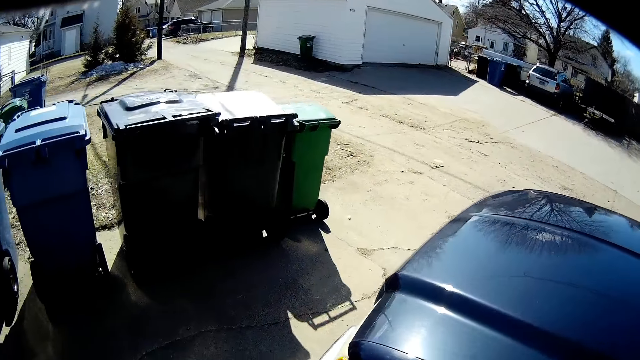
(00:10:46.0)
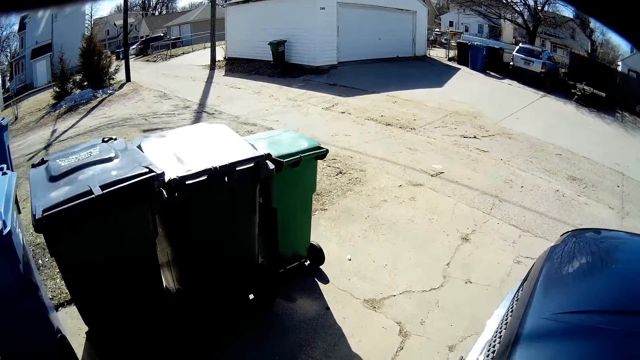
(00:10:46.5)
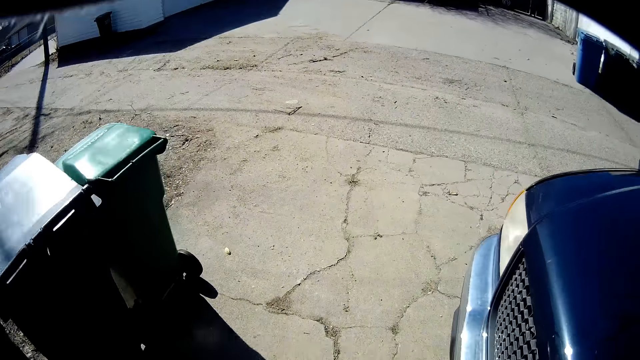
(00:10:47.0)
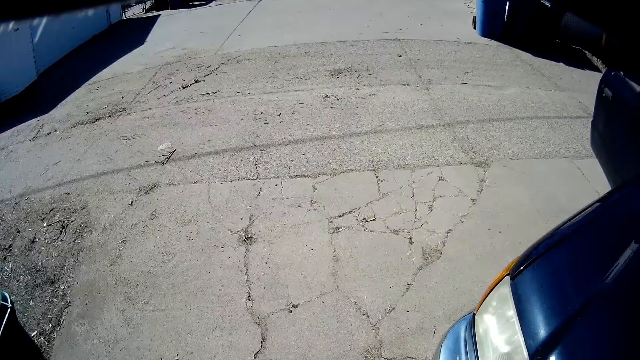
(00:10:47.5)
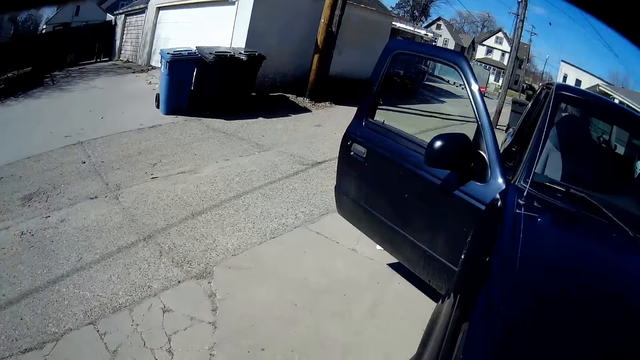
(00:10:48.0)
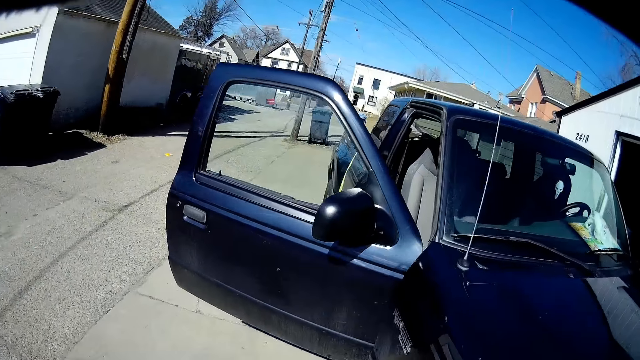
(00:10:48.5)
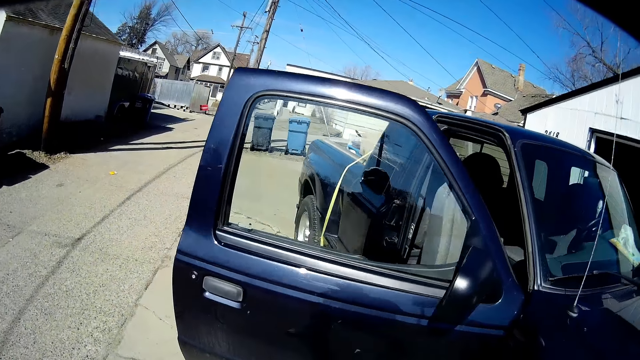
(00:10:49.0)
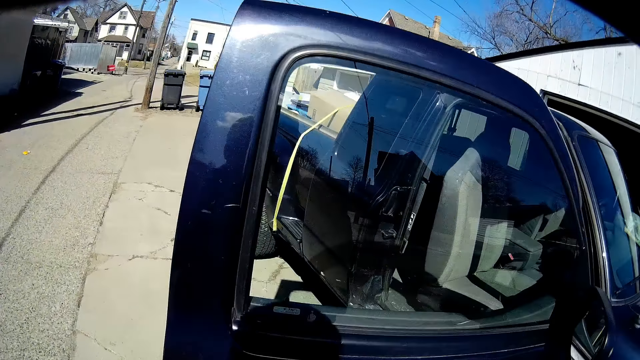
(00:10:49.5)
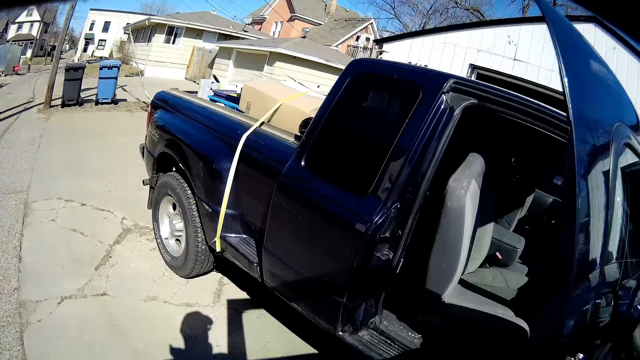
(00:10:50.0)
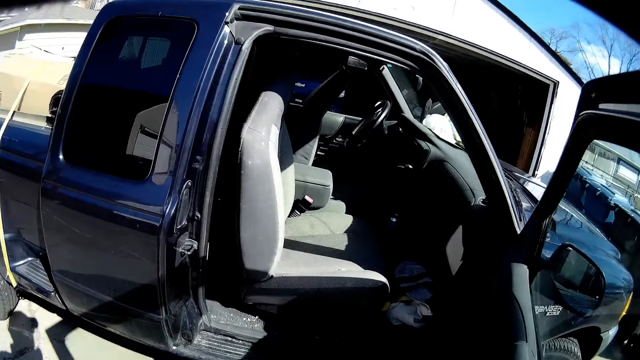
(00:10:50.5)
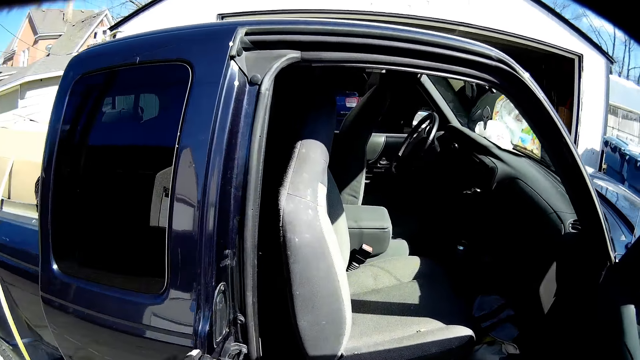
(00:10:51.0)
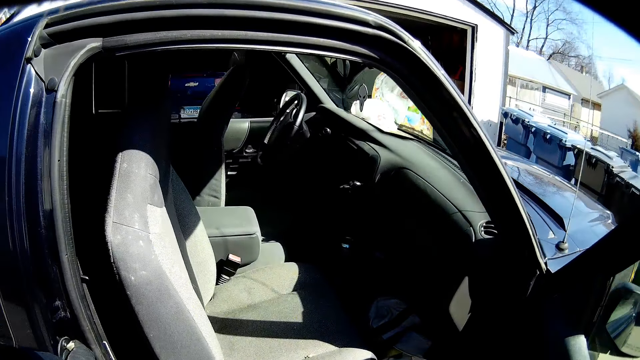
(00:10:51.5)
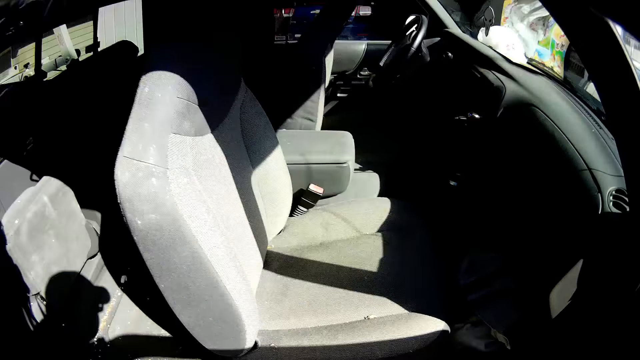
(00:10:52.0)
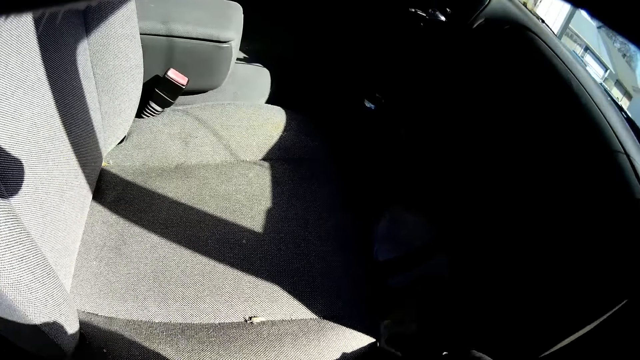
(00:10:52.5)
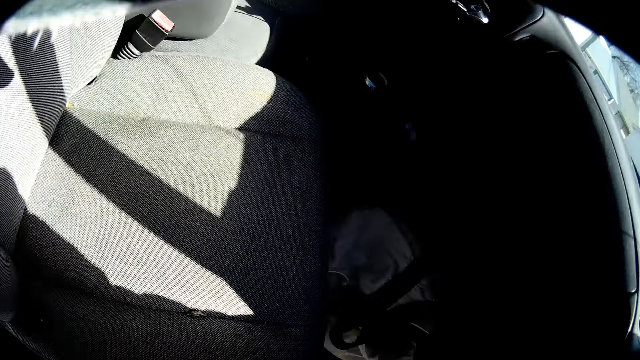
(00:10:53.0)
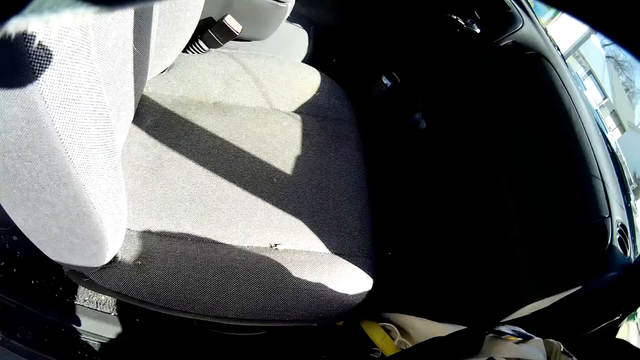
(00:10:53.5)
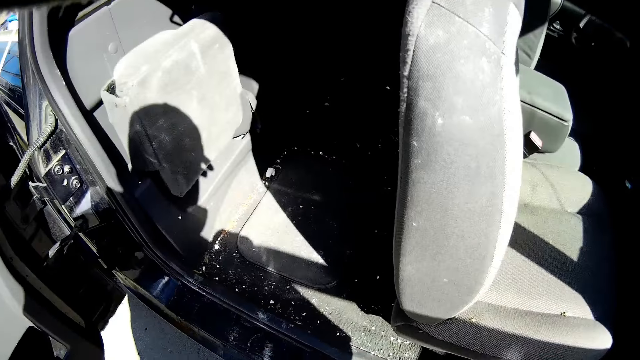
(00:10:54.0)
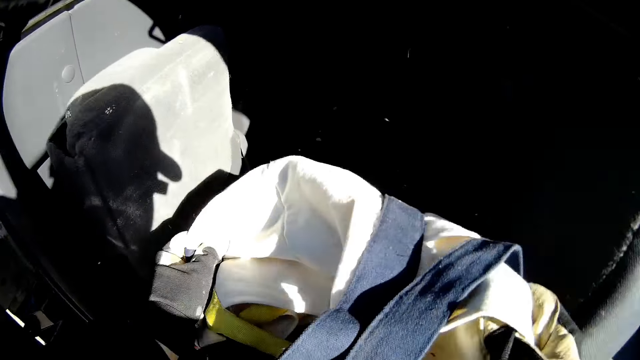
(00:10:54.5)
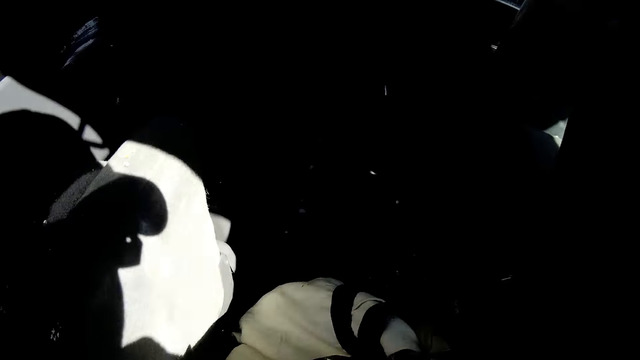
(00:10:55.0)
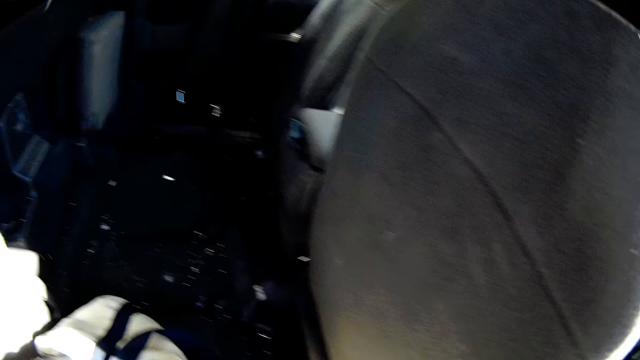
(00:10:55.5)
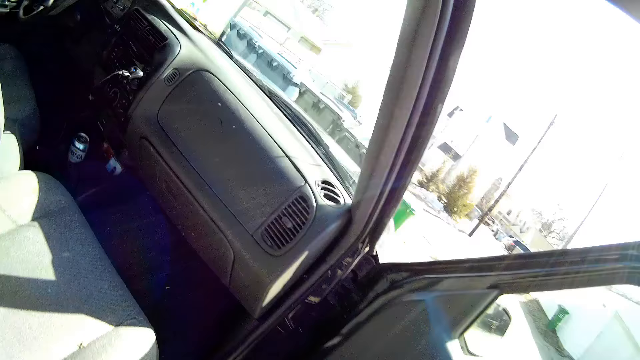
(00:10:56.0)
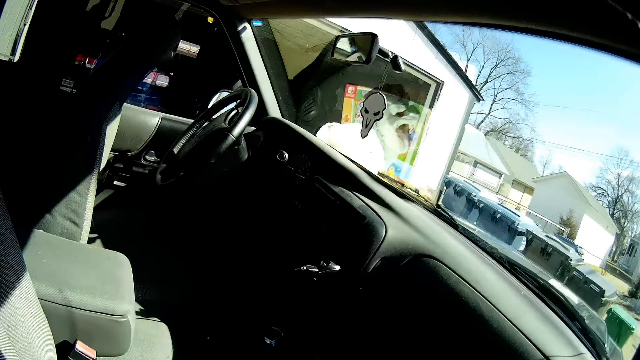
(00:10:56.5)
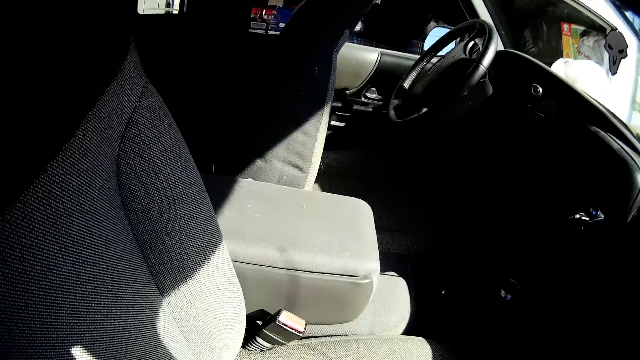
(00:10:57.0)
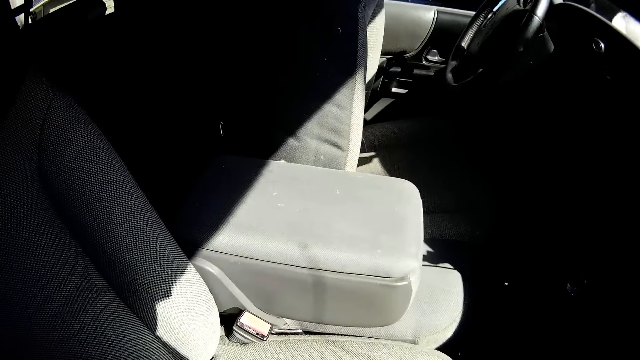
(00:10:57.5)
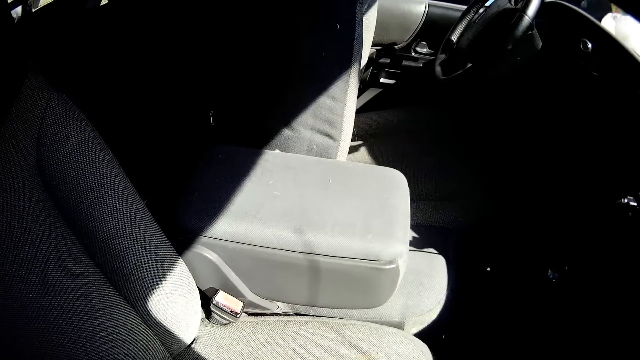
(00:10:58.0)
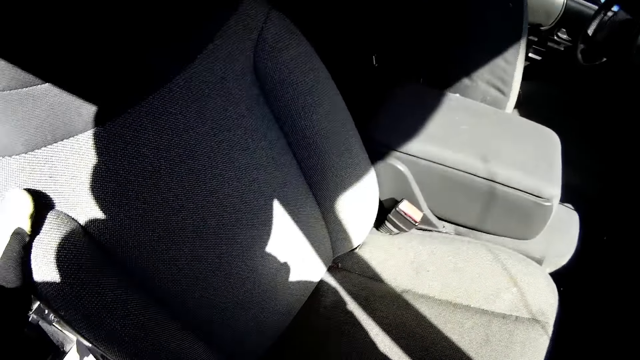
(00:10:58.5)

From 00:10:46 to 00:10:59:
The camera wearer walks around the truck. They open the truck door. They pick up a bag from the car. They put the bag down. They return something to the car. They walk around the car.

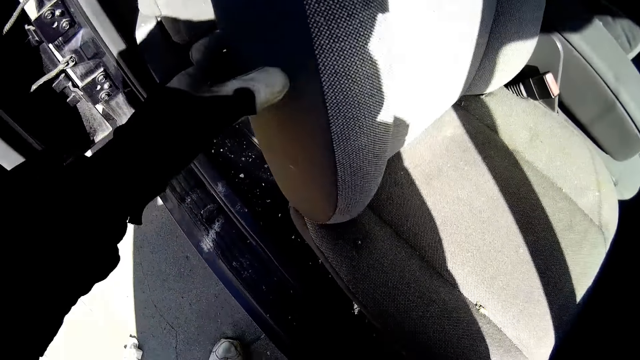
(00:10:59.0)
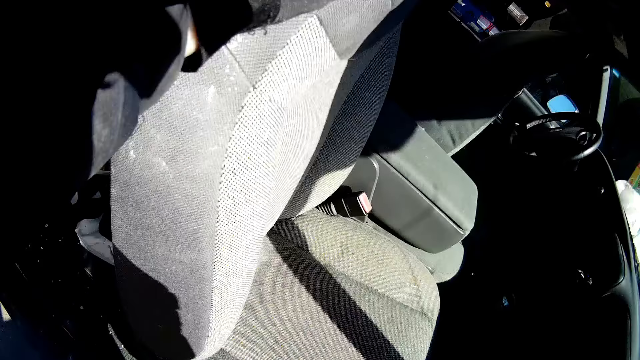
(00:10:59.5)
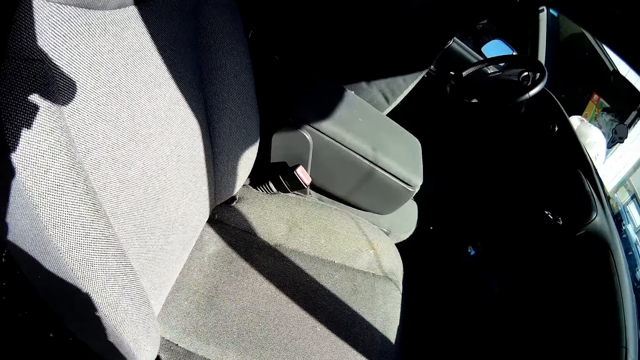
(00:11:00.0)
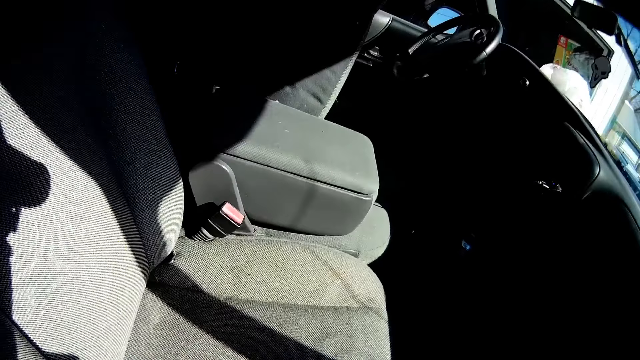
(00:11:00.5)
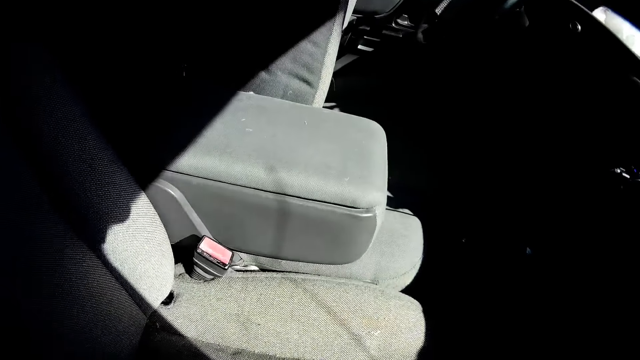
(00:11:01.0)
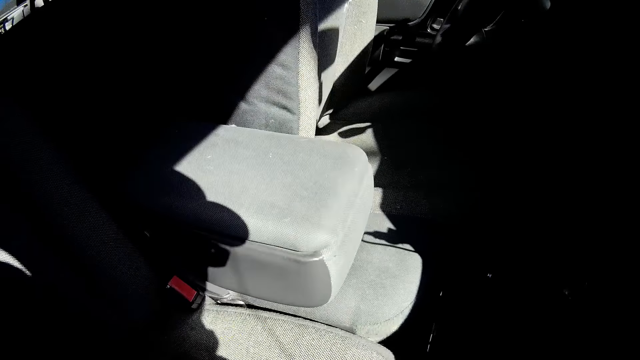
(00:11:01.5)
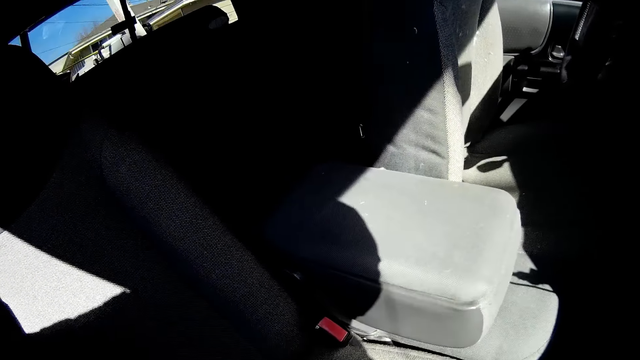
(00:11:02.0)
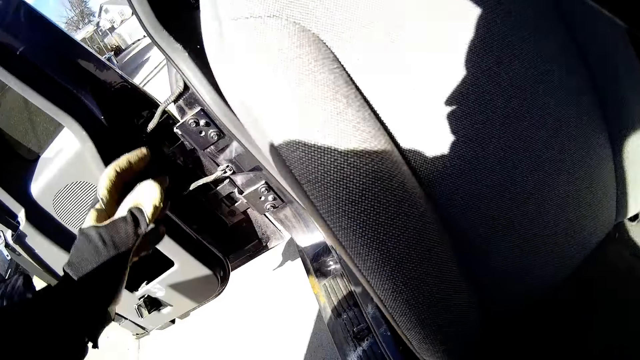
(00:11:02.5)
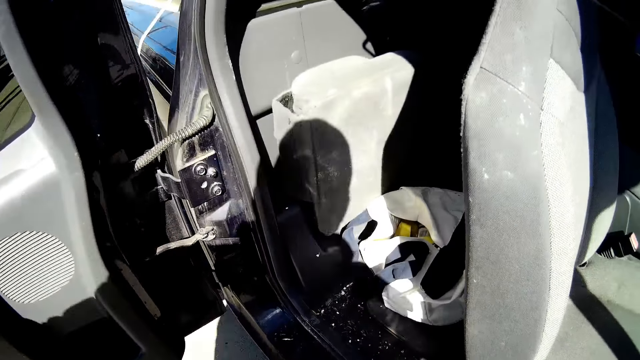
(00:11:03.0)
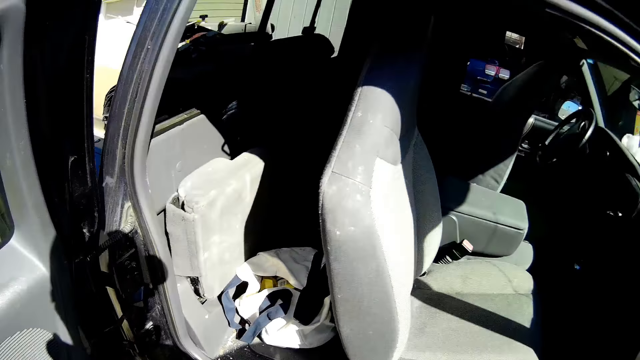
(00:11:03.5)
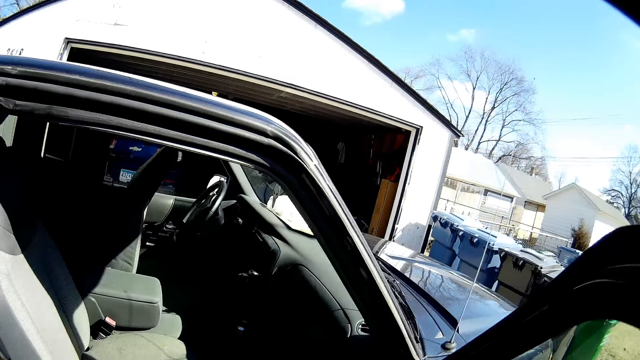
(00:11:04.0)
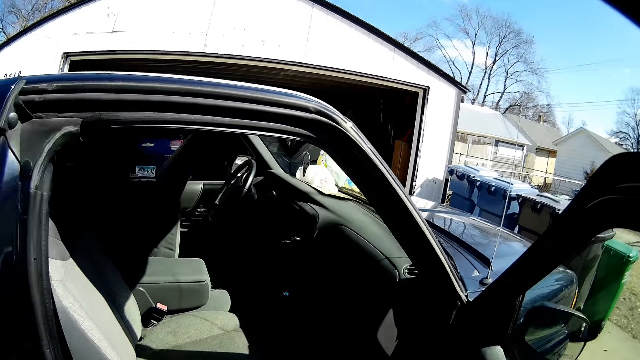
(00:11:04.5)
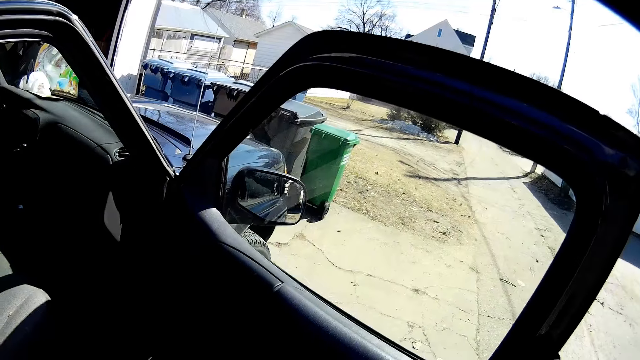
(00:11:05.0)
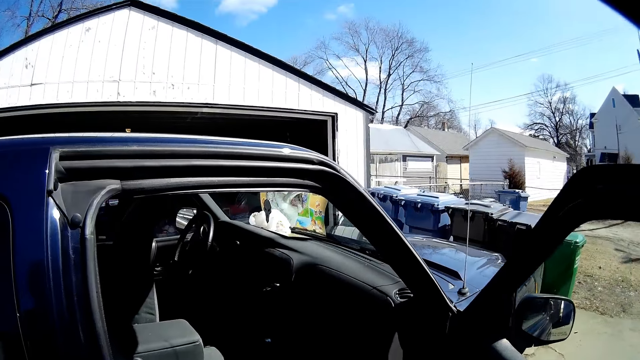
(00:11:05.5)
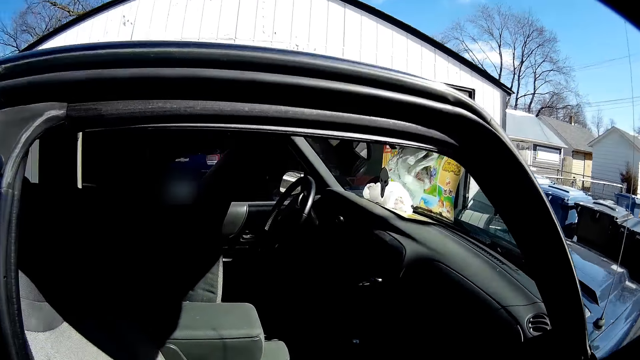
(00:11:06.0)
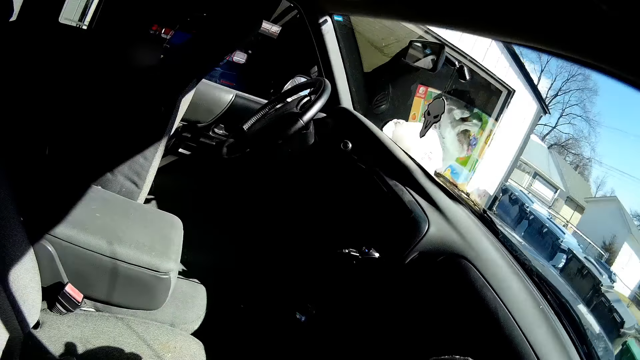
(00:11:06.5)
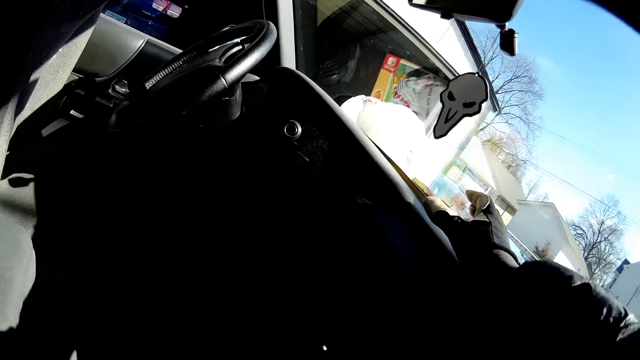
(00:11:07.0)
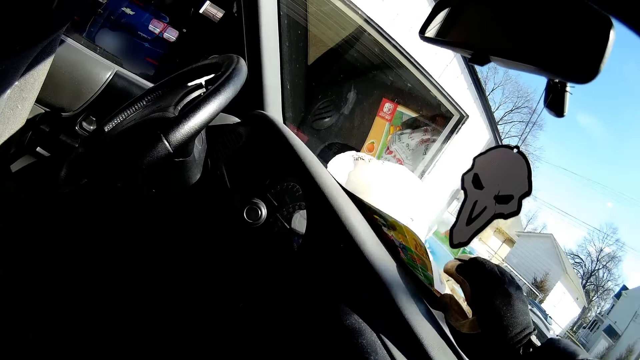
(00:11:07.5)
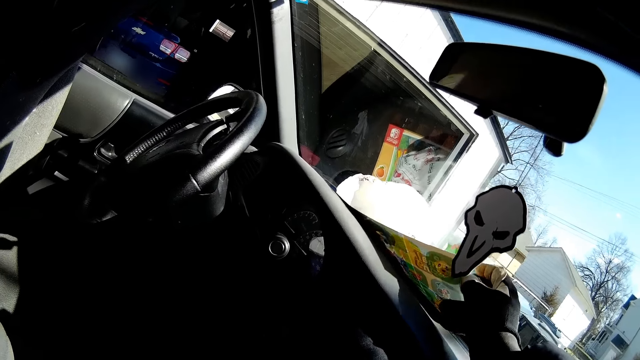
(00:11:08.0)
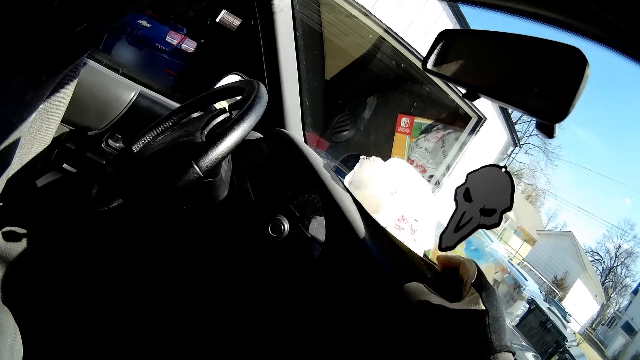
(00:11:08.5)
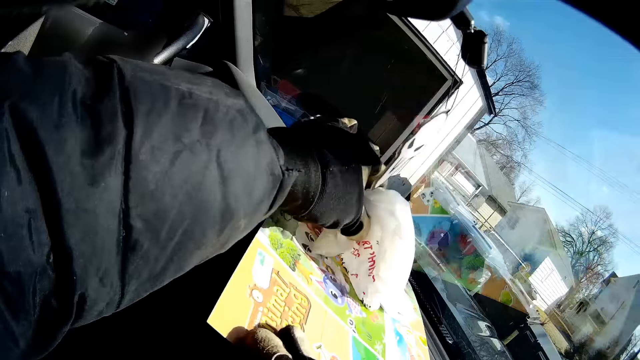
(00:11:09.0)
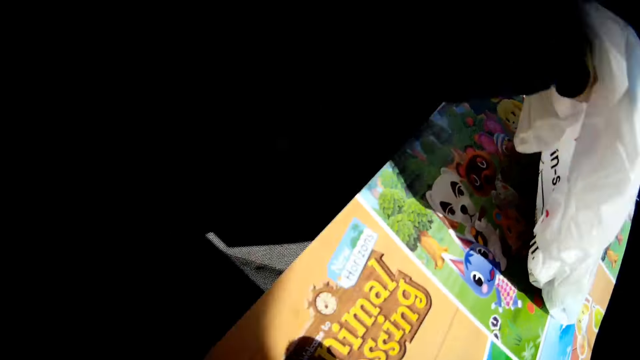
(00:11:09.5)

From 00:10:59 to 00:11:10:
The camera wearer touches the car seat. They push the truck seat. They close the truck door. They pick up a paper. They pick up a polythene bag.
